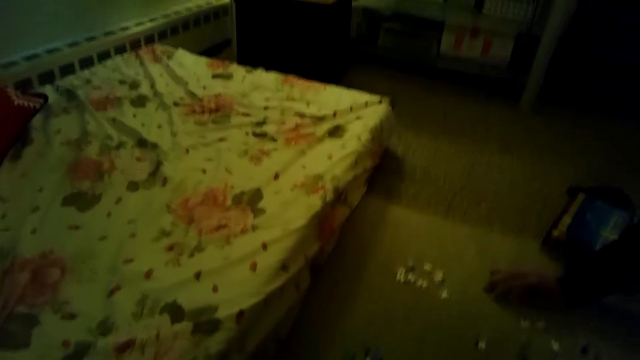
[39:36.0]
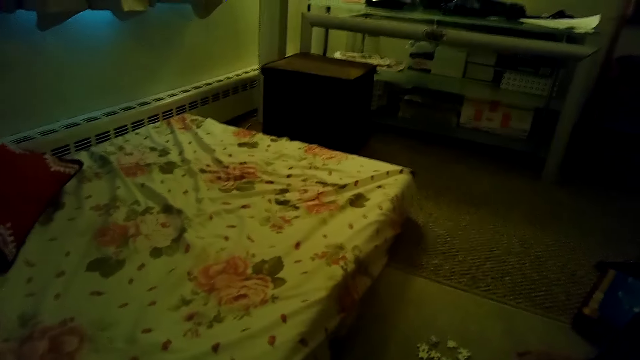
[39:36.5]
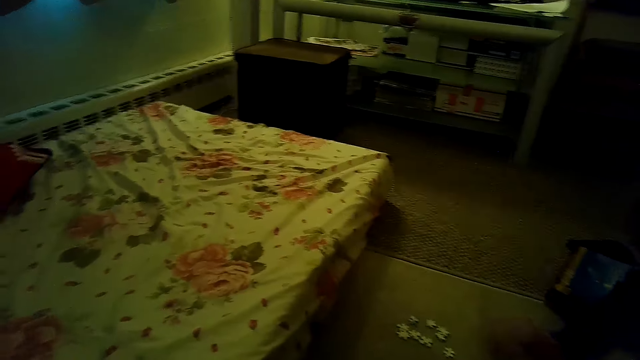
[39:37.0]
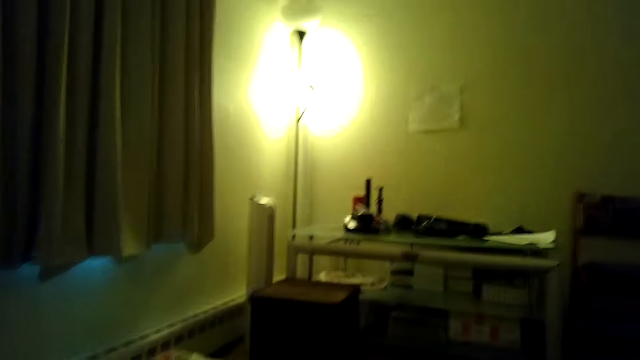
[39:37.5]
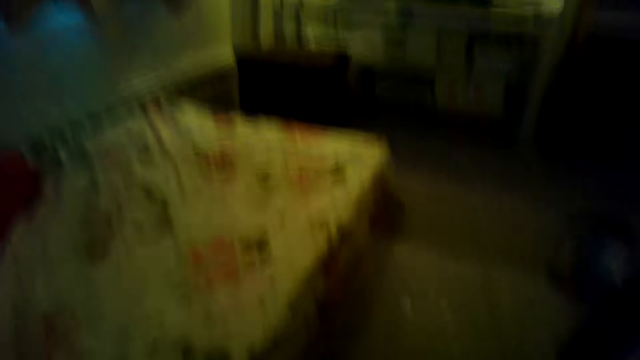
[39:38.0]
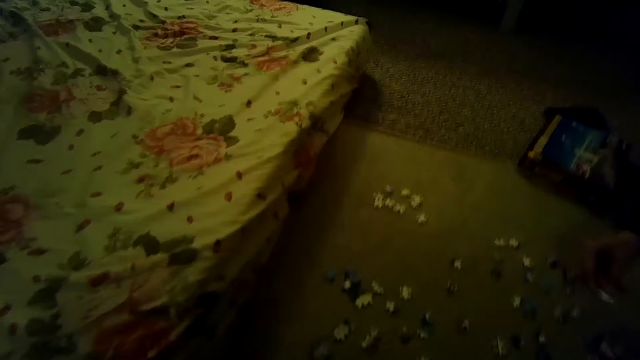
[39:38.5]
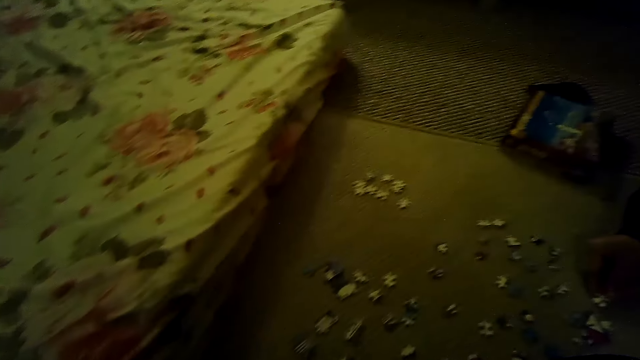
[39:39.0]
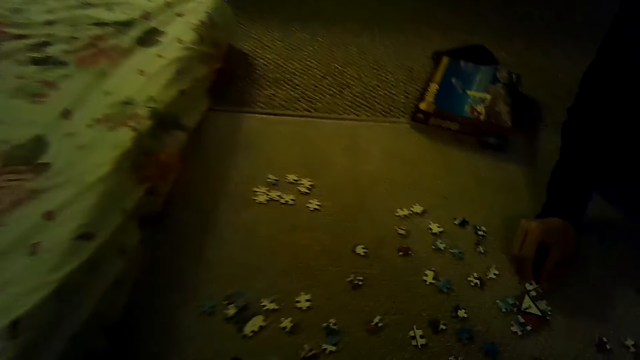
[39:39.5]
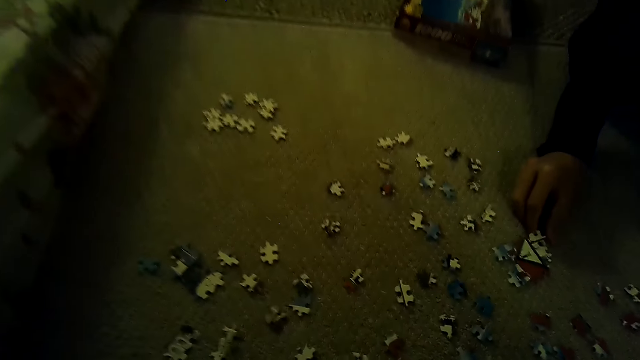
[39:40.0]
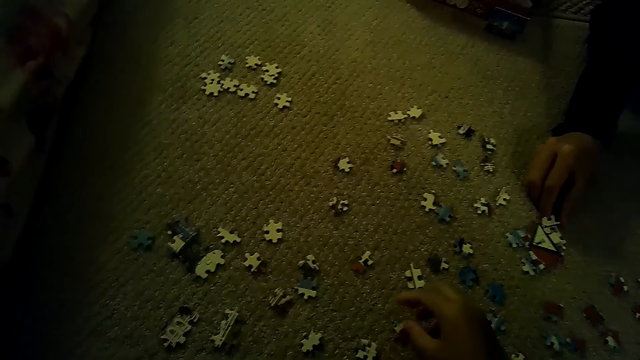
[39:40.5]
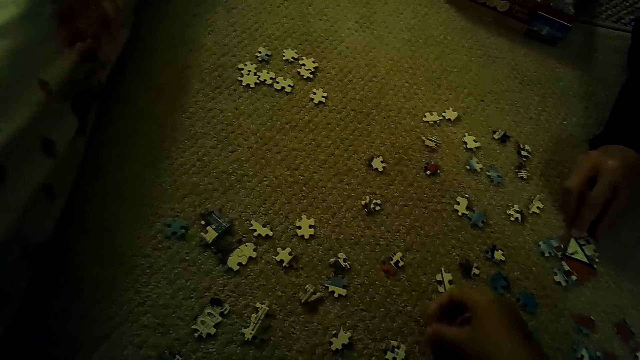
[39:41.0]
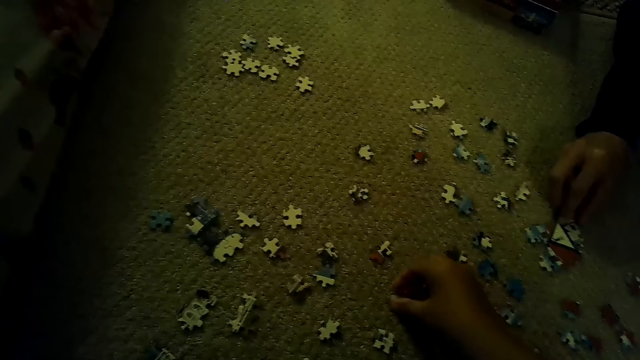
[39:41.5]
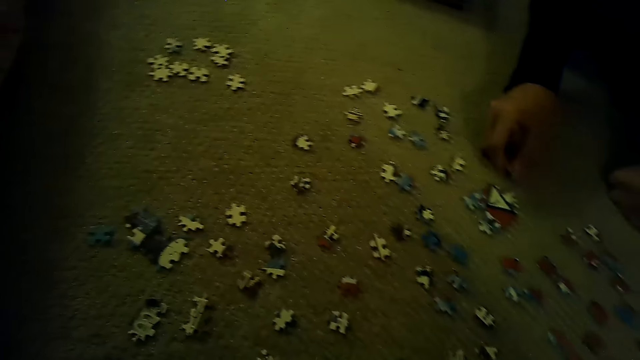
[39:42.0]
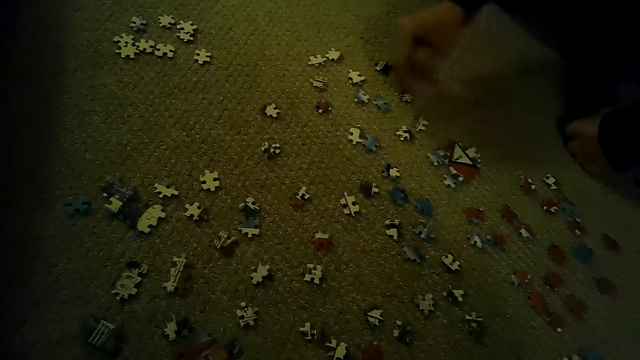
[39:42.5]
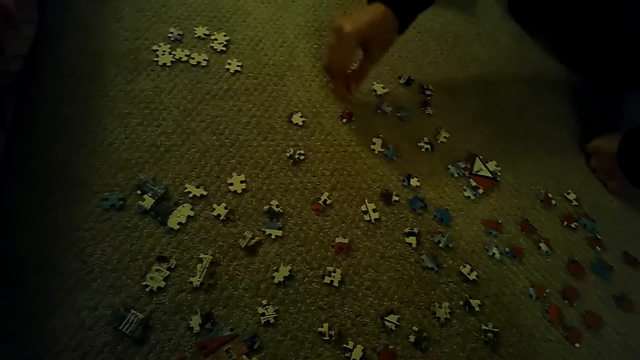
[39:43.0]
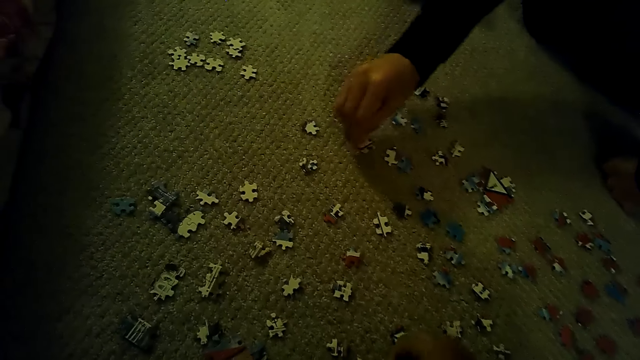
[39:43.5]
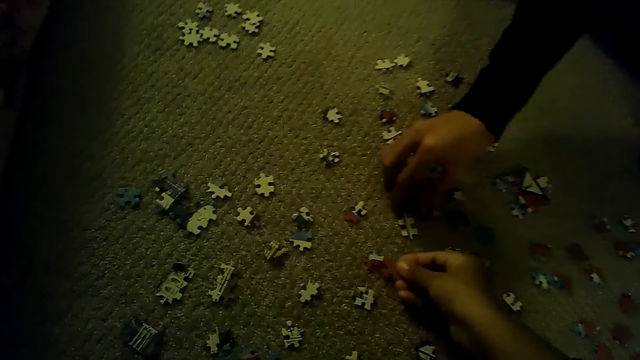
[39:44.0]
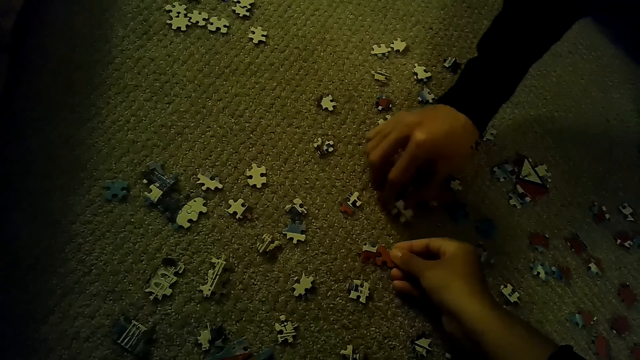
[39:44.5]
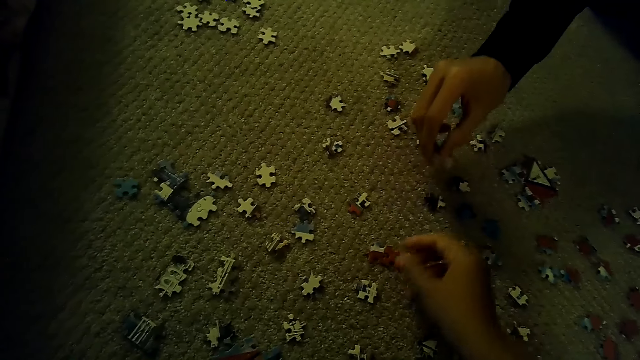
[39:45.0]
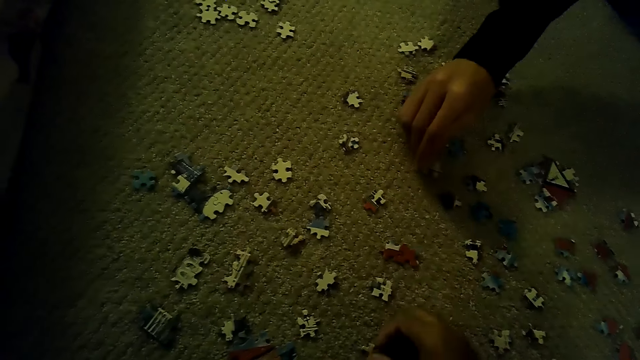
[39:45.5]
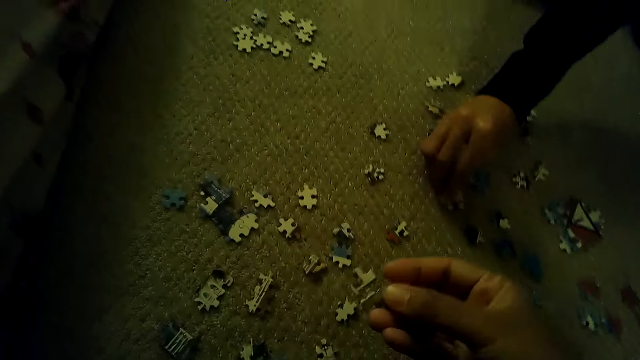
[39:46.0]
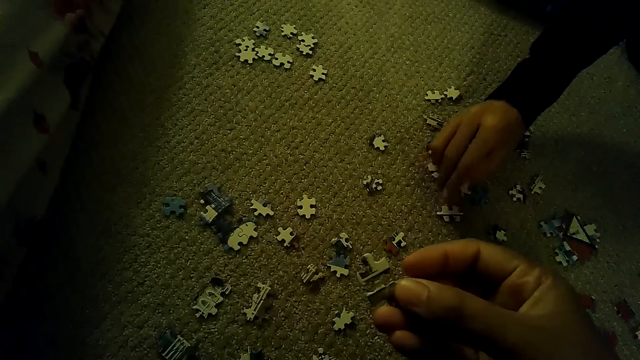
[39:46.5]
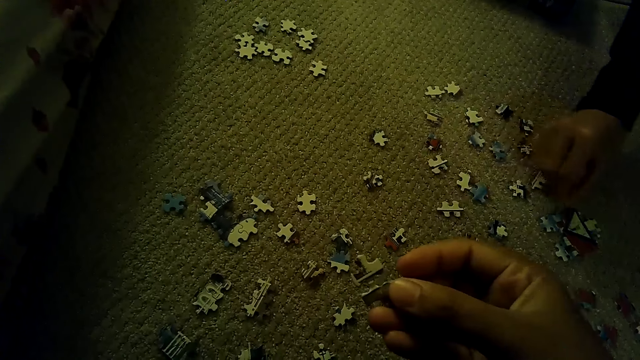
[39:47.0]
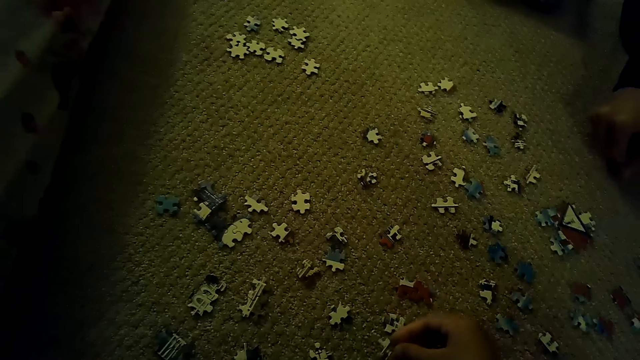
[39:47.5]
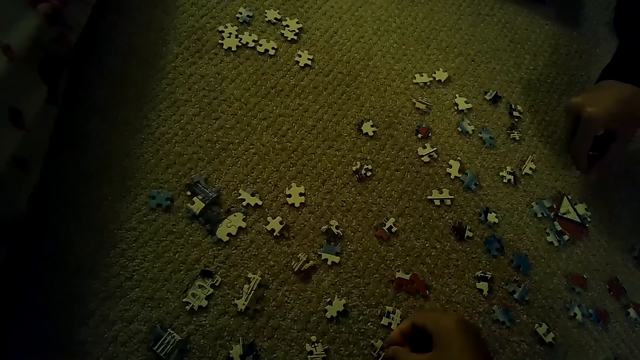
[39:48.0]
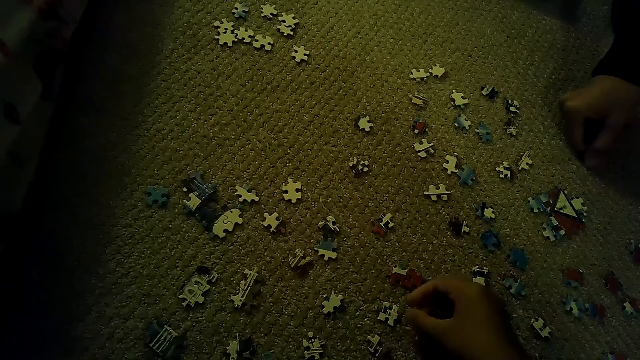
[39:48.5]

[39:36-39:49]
A man picks the puzzle piece. The man plays the jigsaw puzzle and fixes the puzzle piece. The camera wearer picks the puzzle piece and plays the jigsaw puzzle. The man plays the jigsaw puzzle. The camera wearer fixes the puzzle piece and picks the puzzle piece. The man puts the puzzle piece down. The camera wearer stares at the jigsaw puzzle piece.

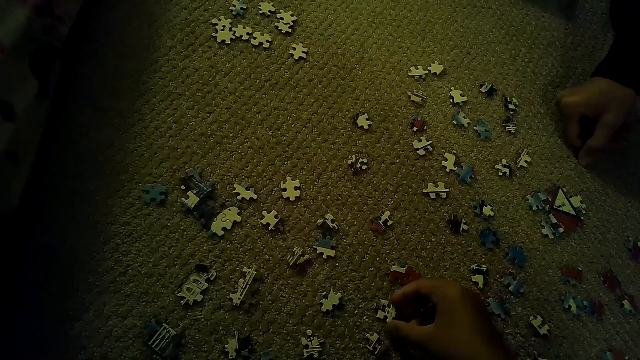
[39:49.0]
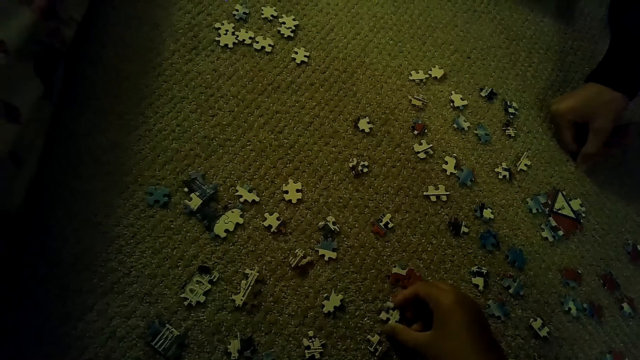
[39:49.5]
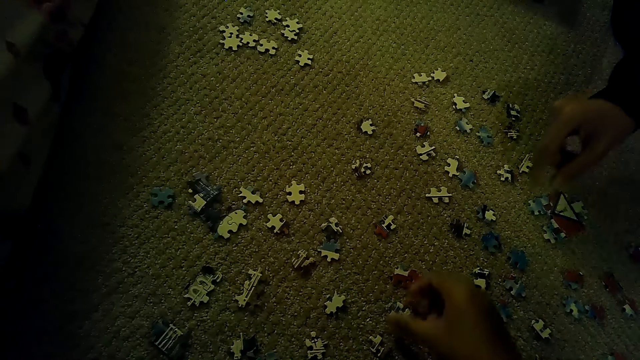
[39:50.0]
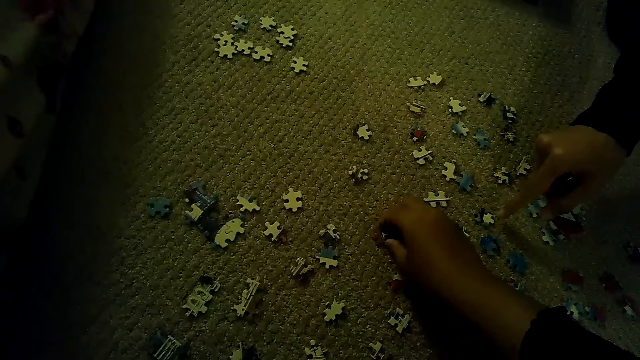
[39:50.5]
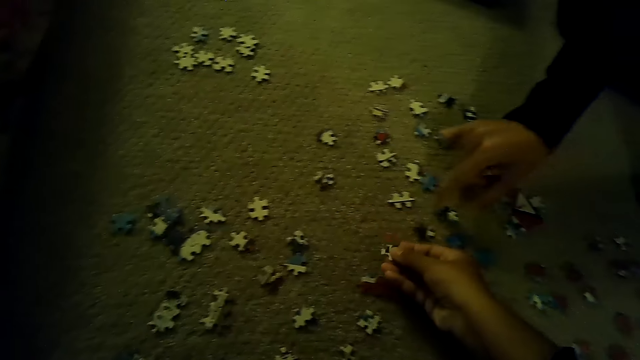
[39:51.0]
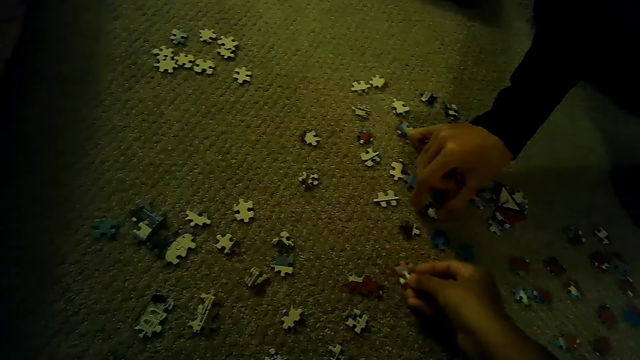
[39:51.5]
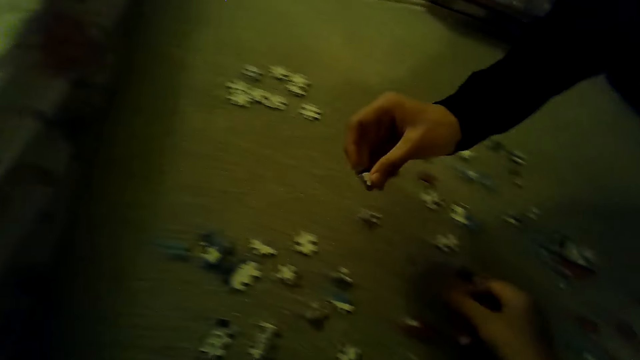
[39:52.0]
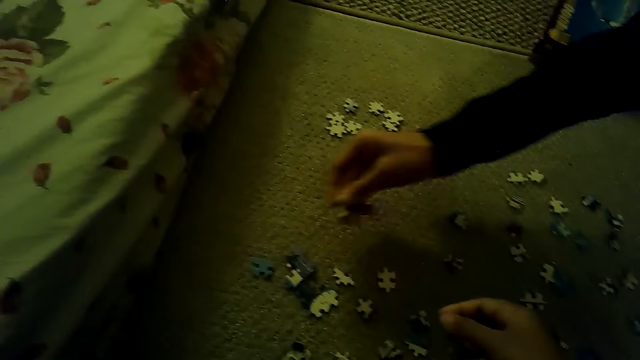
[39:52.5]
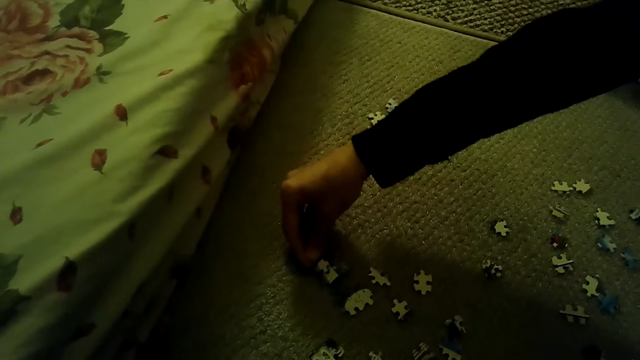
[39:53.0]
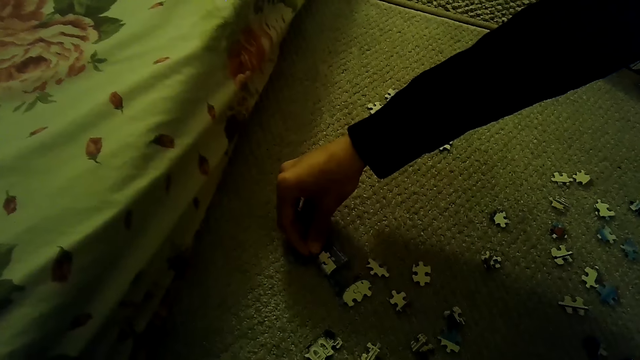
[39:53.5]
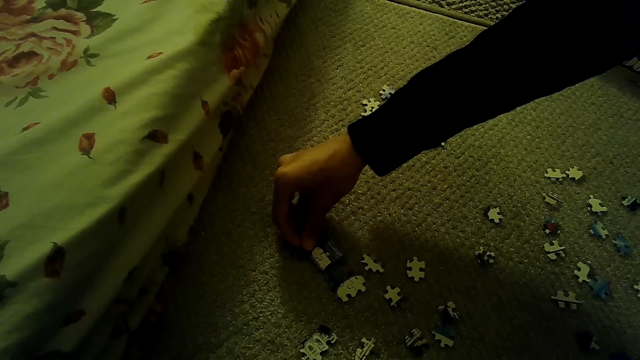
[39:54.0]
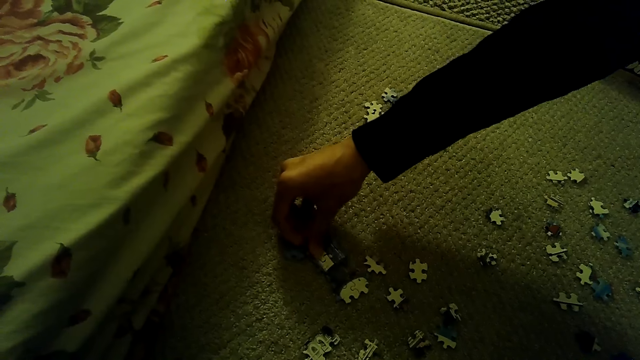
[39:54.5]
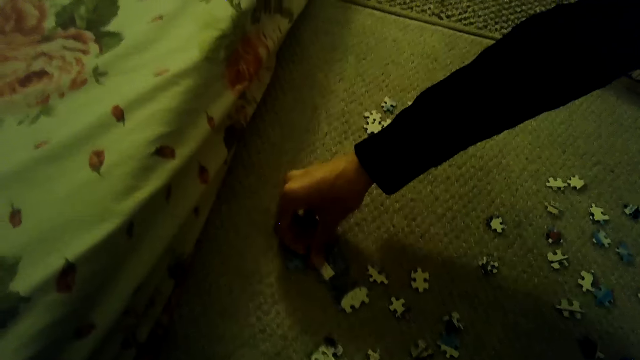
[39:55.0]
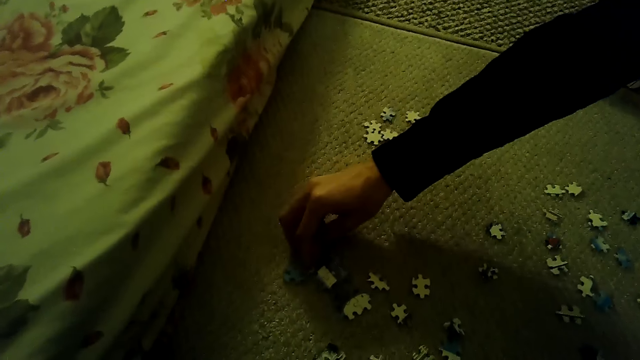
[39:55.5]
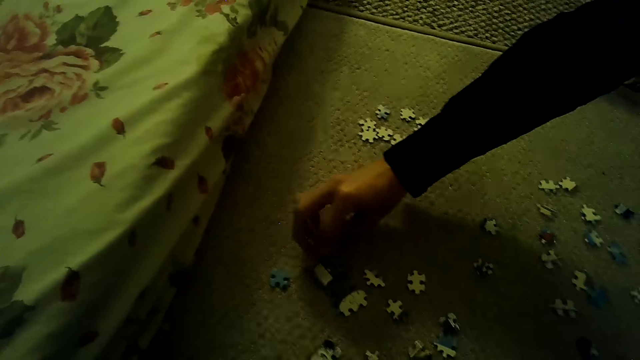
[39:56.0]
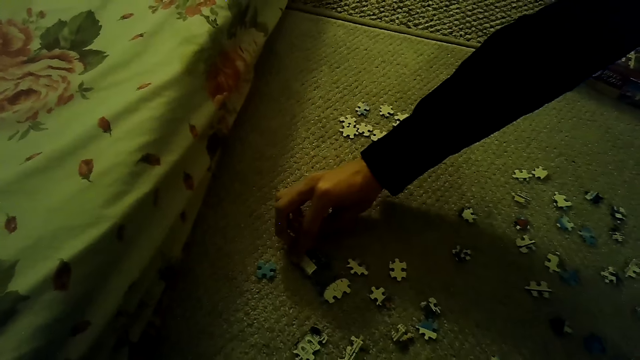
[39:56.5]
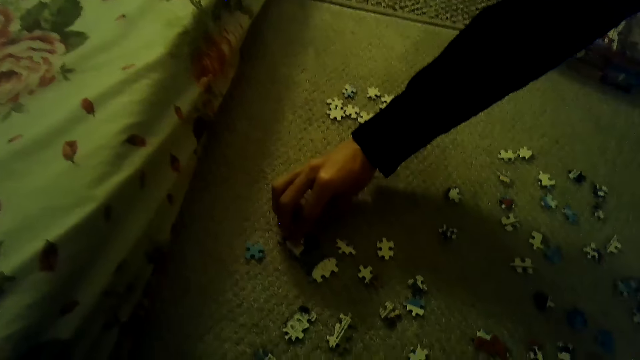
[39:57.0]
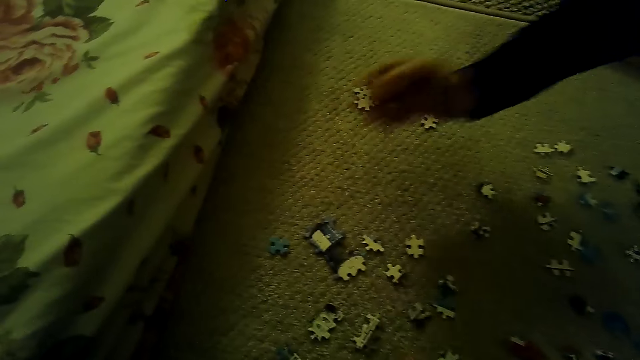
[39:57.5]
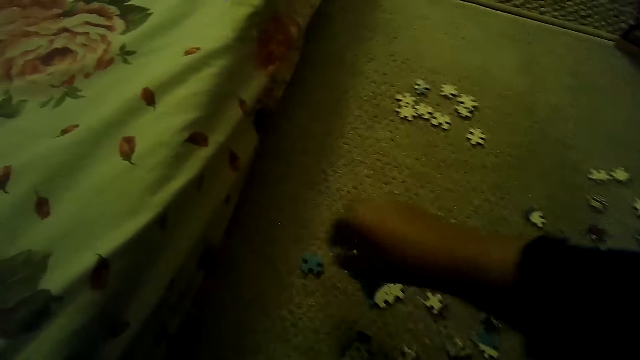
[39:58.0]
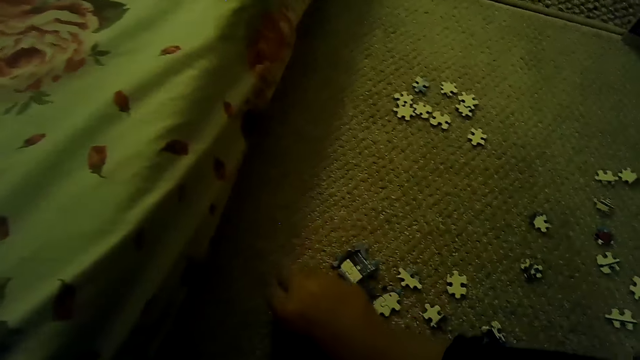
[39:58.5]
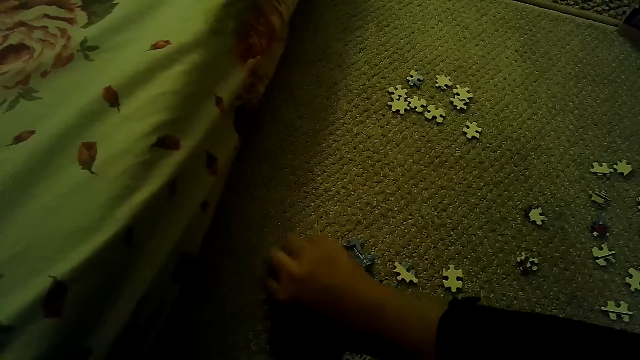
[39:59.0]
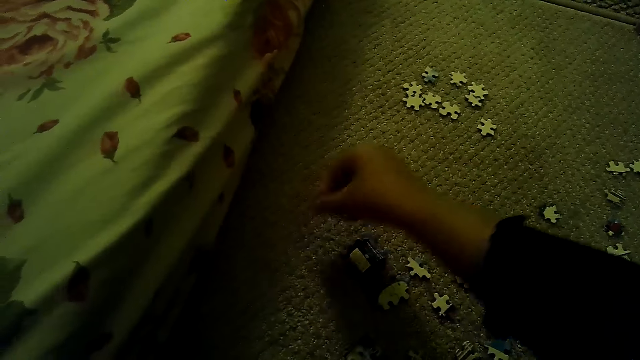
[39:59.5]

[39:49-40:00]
The camera wearer moves the puzzle piece, plays the jigsaw puzzle, and picks the puzzle piece. A man plays the jigsaw puzzle and picks the puzzle piece. The camera wearer picks the puzzle piece.
